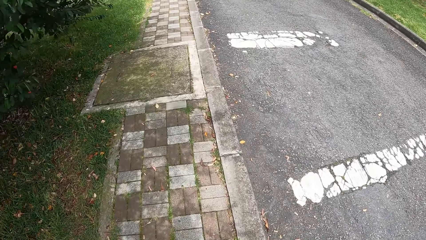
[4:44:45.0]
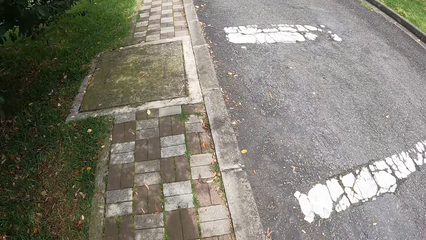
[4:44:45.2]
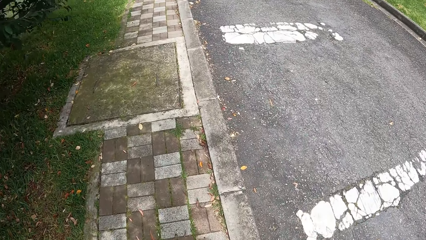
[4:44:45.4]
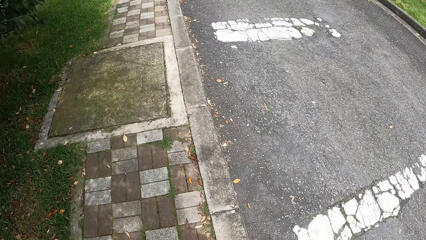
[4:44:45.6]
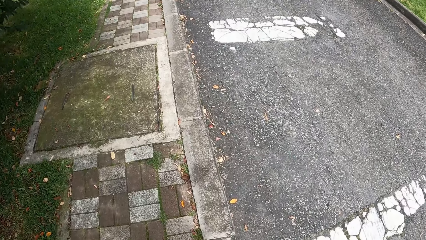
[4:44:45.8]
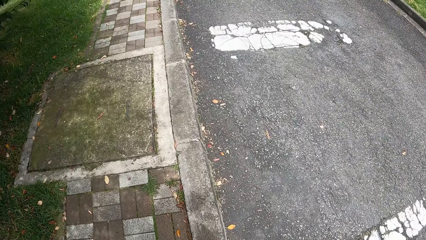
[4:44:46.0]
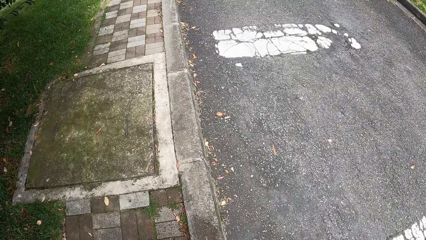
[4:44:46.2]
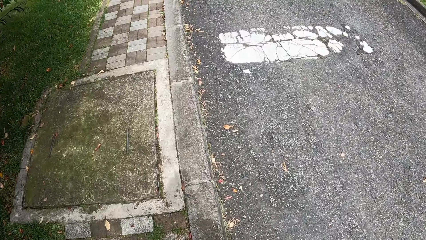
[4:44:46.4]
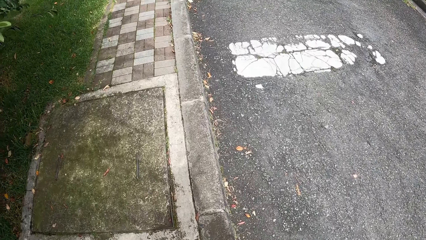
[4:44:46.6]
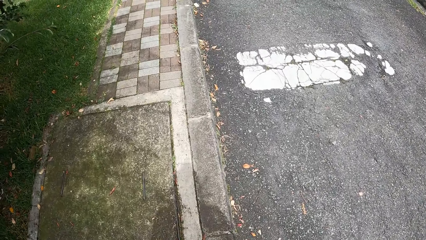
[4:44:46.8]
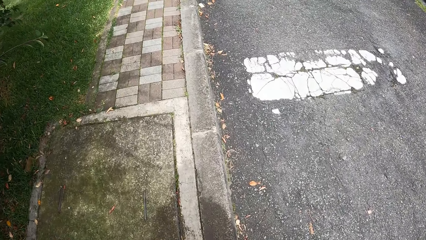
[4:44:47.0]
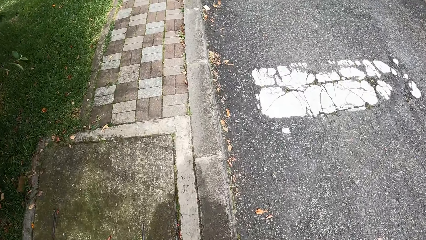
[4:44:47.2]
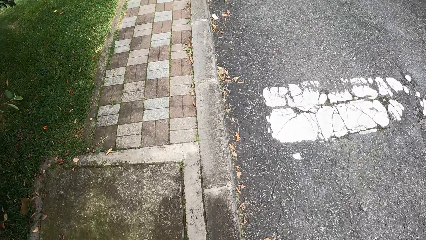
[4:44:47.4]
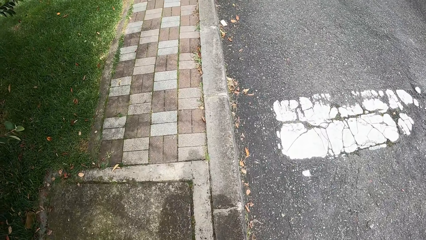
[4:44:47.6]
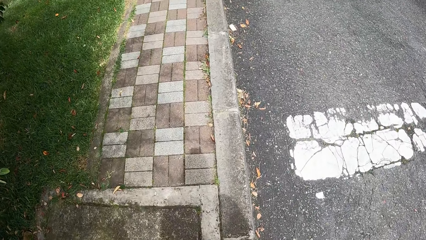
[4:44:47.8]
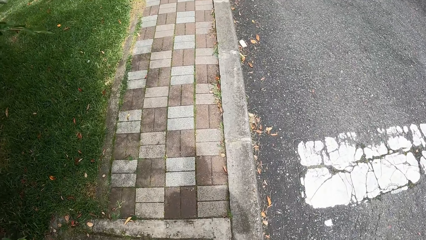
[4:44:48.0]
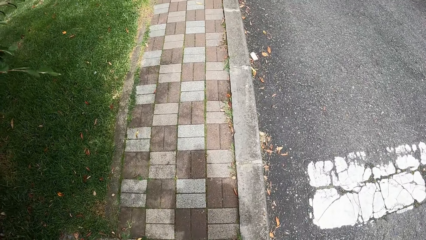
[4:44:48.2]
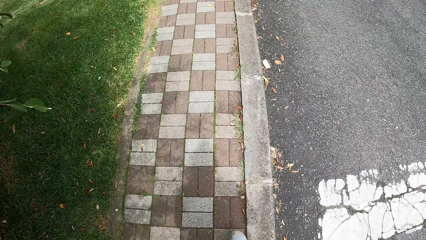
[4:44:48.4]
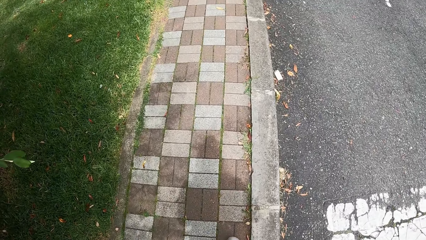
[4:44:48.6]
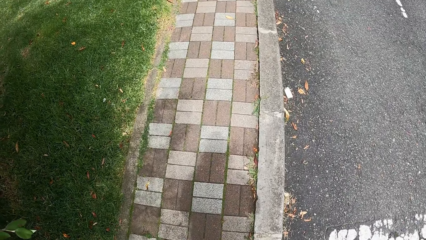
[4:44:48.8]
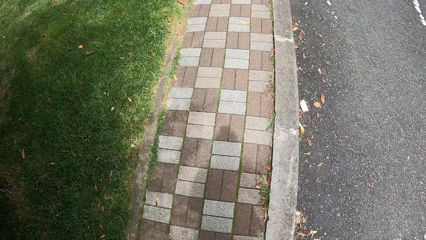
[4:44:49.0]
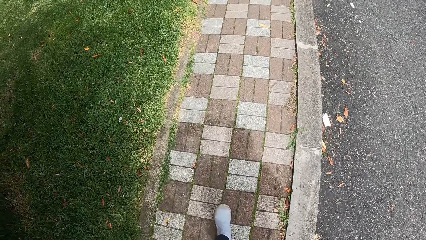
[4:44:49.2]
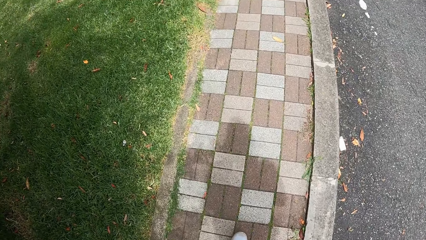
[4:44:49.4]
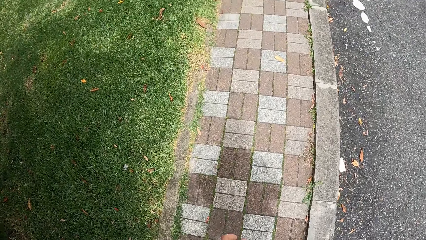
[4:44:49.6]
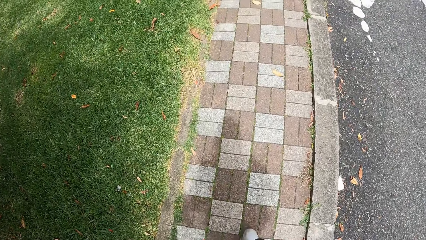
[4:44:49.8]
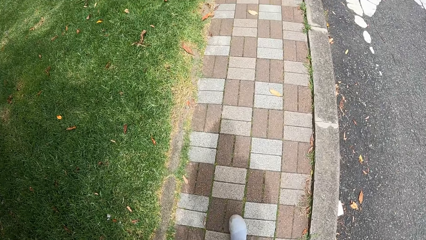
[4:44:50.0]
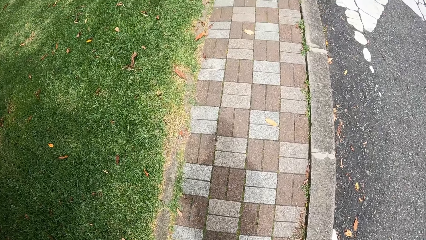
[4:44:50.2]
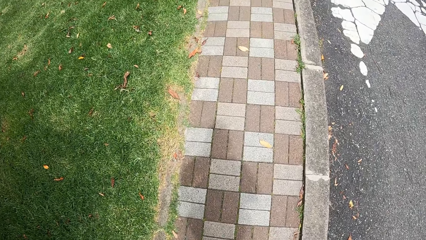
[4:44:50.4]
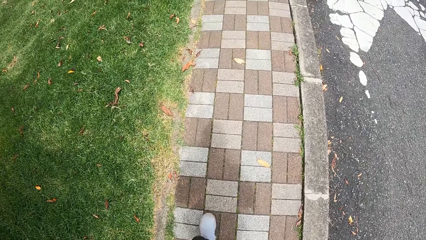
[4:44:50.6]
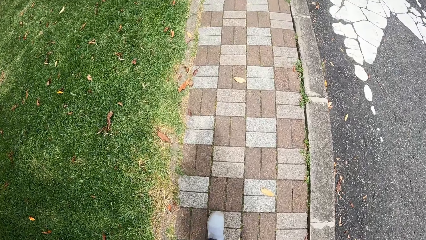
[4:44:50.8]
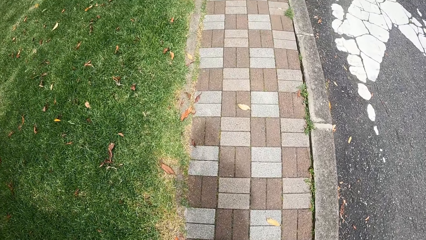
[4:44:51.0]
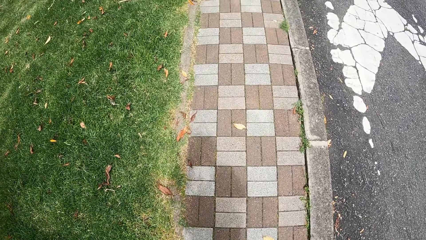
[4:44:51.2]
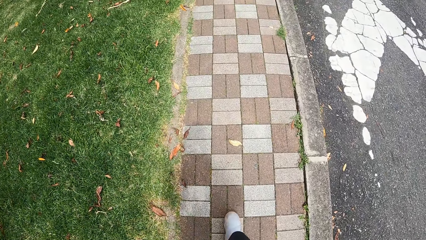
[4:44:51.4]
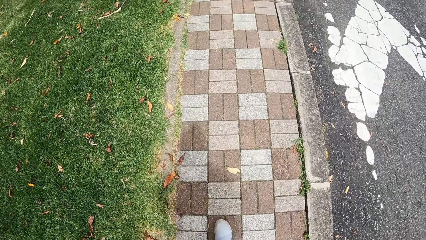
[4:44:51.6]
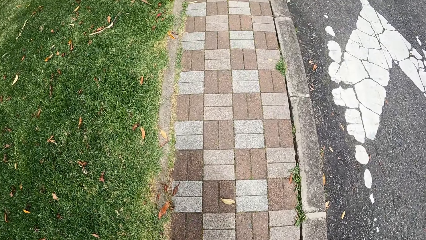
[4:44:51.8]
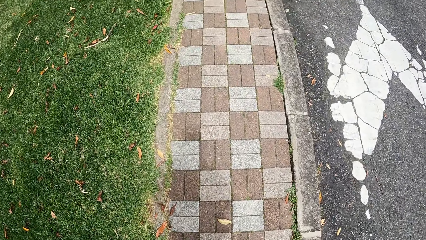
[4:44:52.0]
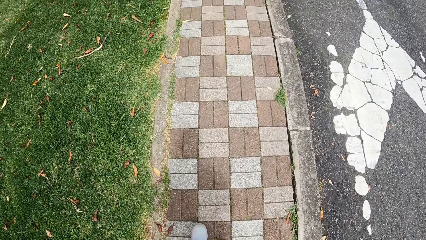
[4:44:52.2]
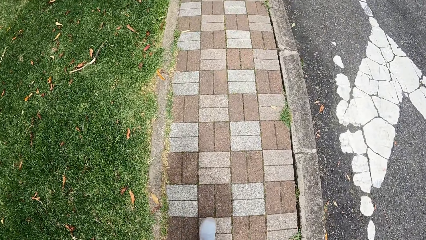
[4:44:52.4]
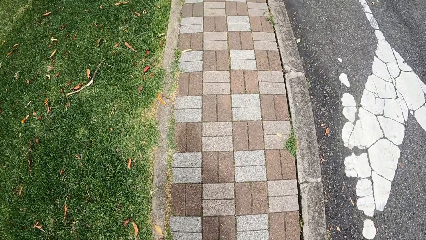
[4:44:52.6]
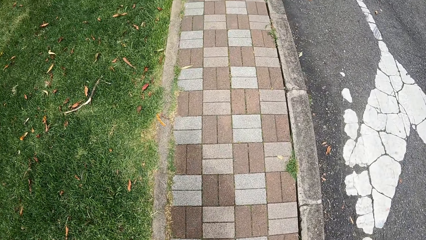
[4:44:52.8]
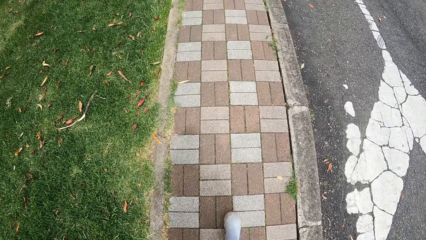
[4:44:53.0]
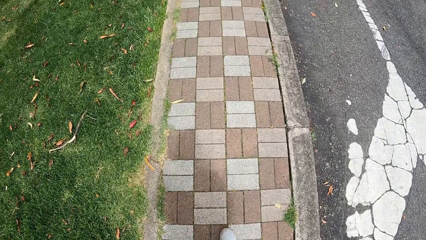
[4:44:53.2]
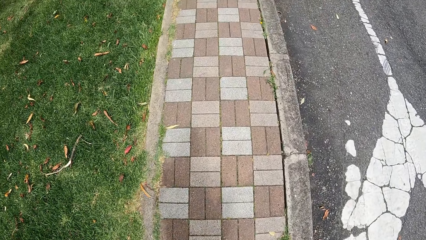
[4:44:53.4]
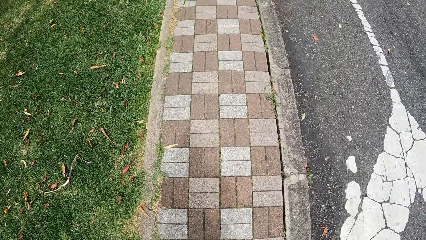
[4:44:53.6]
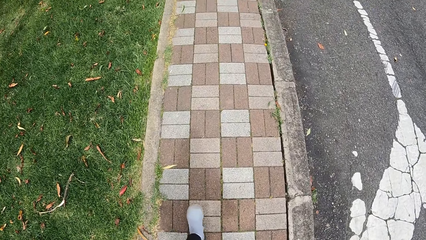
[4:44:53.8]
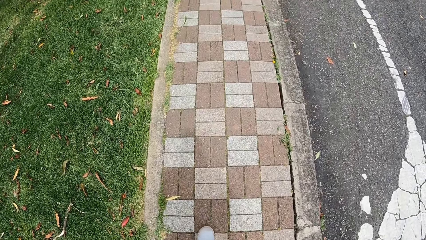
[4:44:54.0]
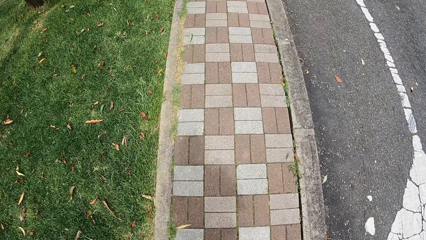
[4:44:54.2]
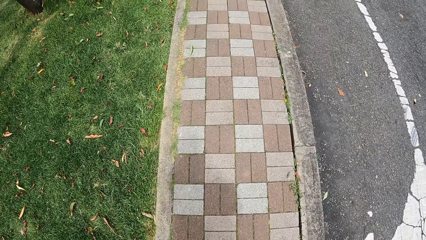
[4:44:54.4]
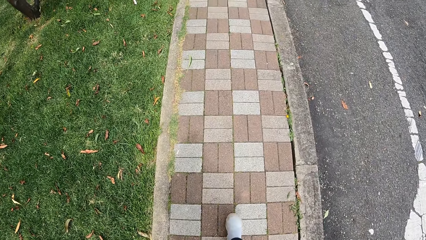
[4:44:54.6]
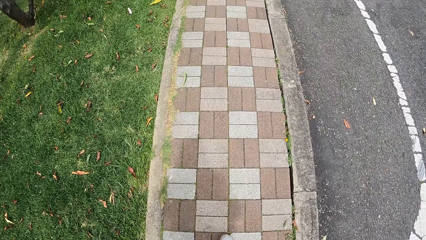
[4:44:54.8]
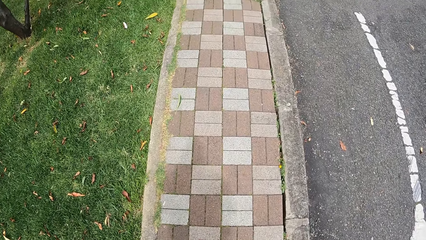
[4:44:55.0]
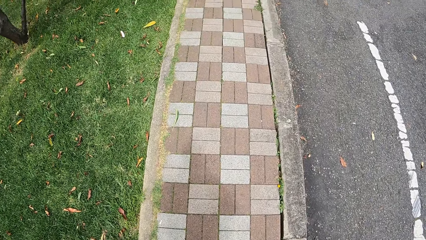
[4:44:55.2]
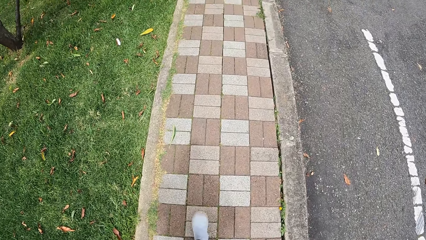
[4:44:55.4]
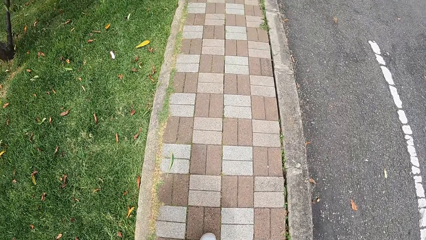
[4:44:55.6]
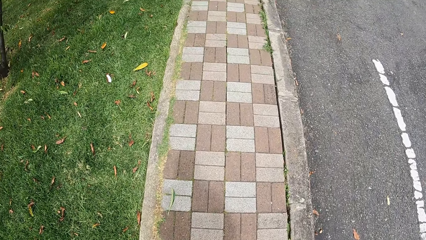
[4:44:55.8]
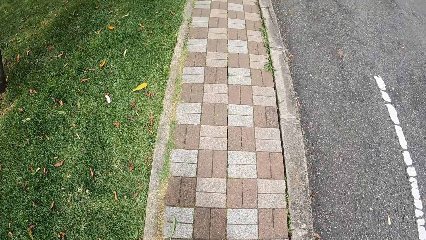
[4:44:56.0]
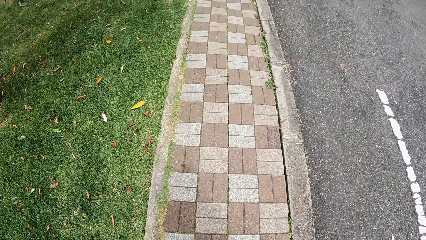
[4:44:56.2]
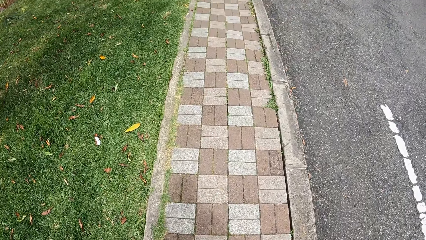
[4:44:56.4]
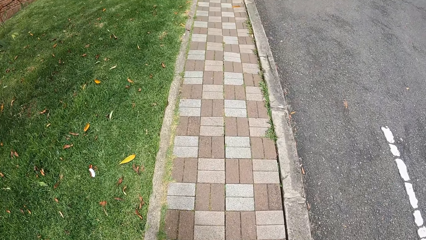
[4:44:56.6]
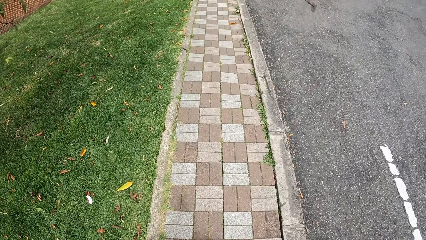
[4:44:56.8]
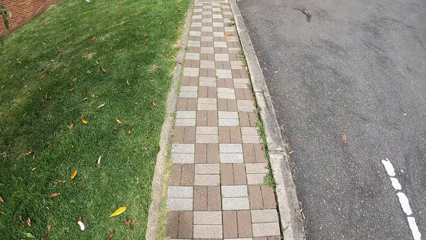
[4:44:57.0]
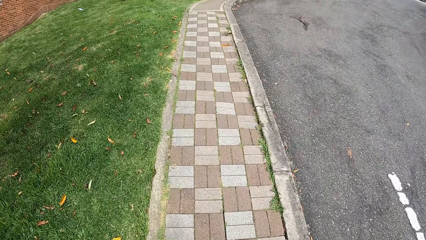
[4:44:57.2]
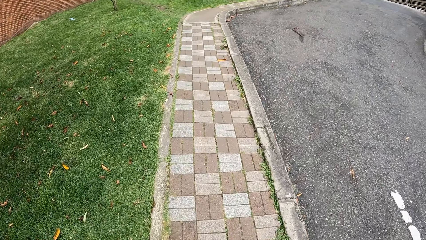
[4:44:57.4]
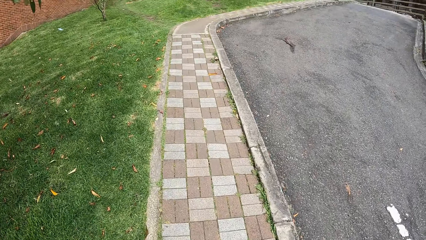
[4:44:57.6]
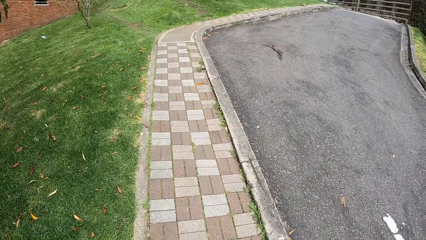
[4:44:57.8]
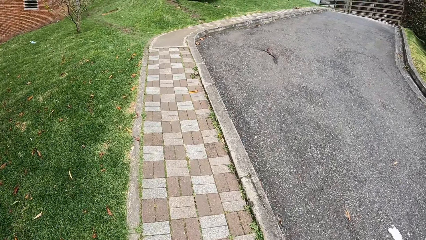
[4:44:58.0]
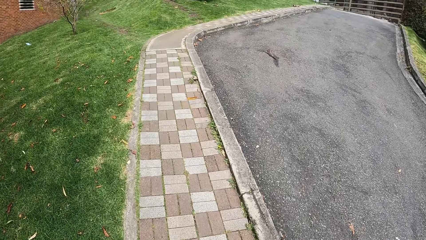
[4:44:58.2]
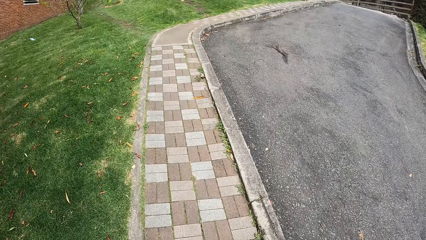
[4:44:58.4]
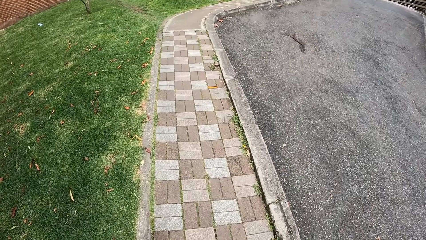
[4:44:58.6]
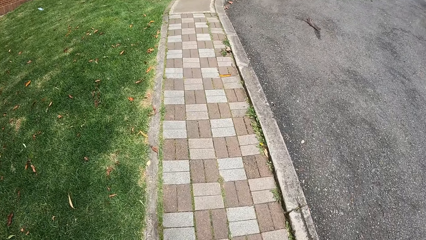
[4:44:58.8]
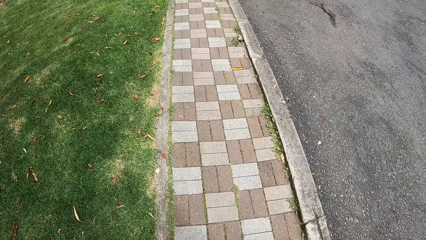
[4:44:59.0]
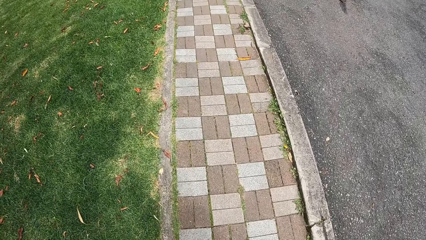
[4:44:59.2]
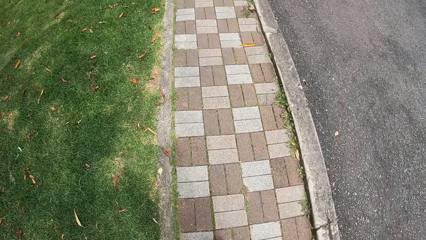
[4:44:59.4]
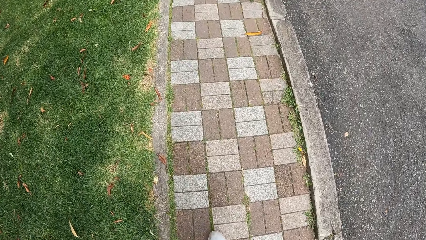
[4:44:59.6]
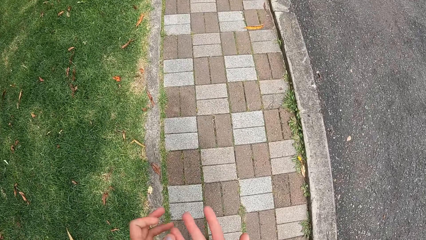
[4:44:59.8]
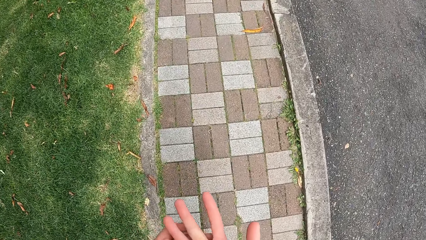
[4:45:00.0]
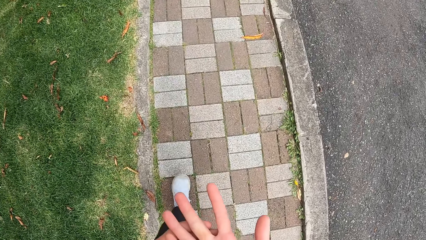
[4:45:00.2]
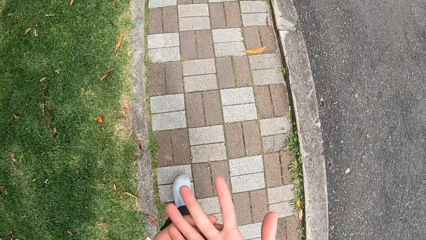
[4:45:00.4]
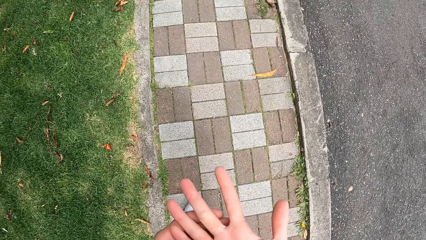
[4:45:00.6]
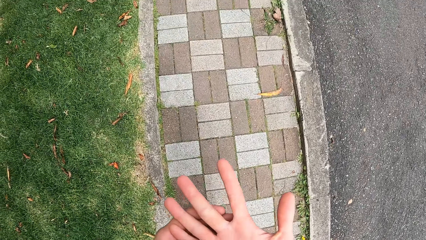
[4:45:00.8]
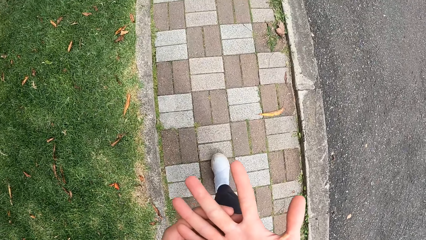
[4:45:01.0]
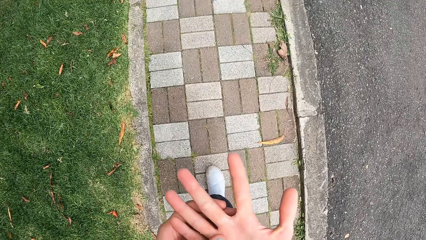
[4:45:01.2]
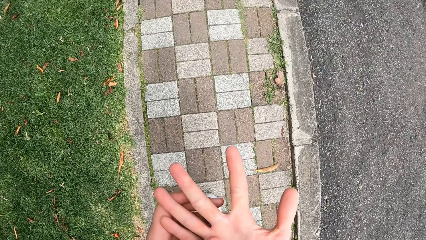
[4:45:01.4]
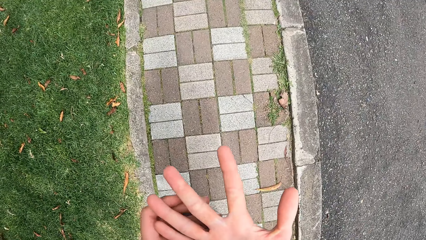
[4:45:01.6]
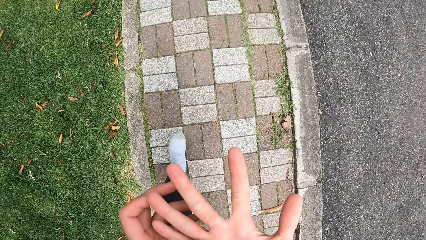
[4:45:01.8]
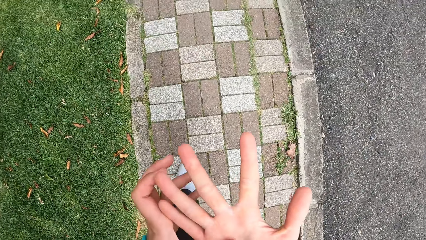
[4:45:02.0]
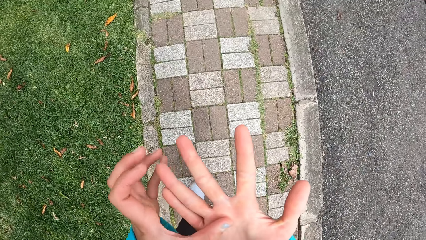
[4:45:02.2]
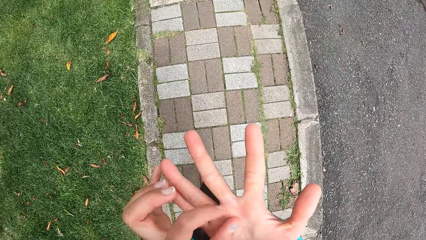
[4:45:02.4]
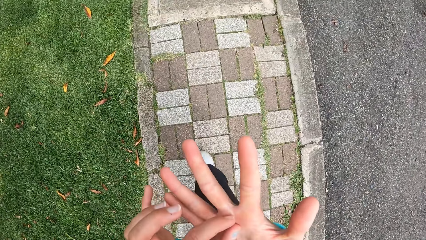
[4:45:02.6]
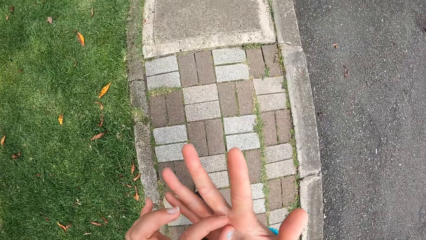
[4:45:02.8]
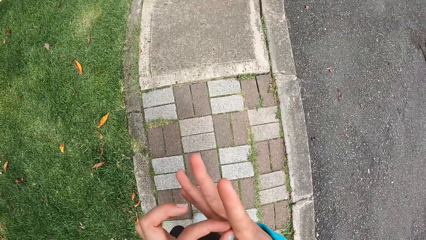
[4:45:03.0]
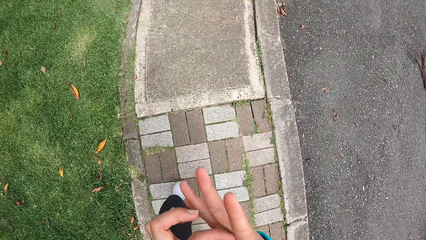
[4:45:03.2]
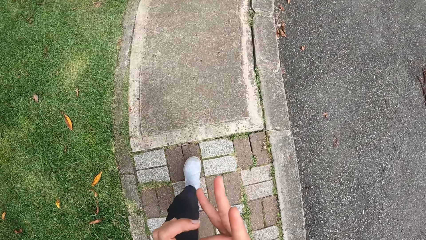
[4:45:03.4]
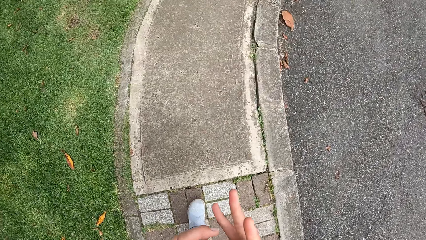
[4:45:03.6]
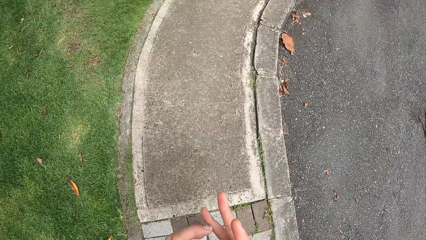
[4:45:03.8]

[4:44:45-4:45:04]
The camera wearer looks ahead. They look down. They look at the hands.
